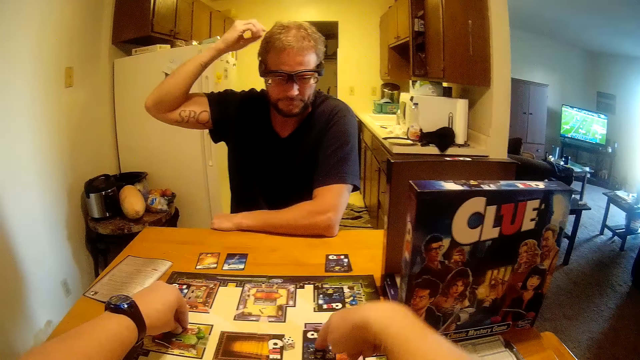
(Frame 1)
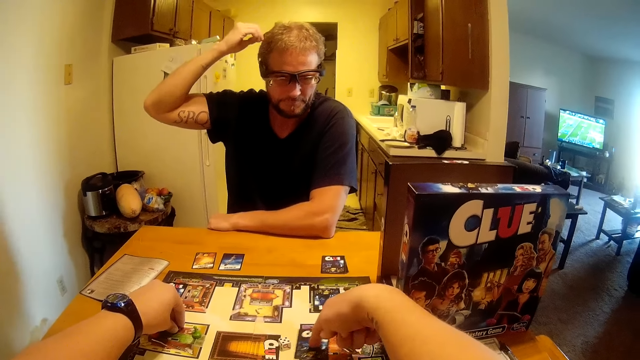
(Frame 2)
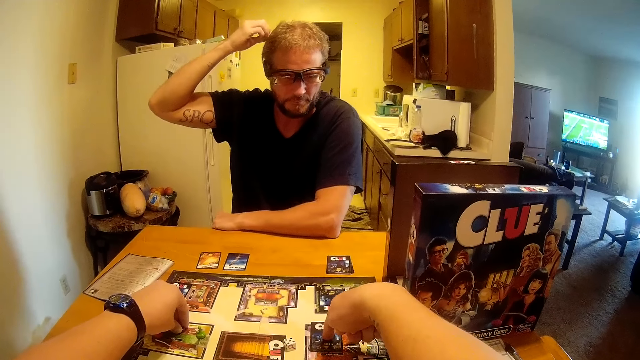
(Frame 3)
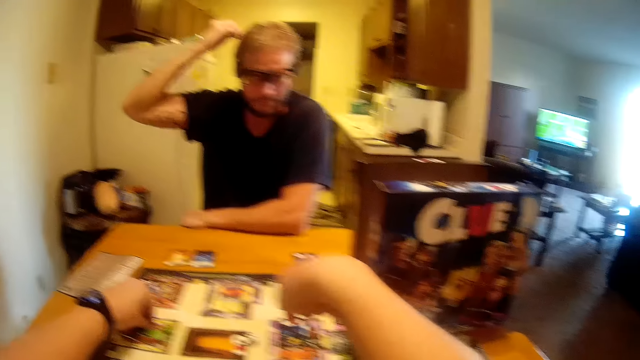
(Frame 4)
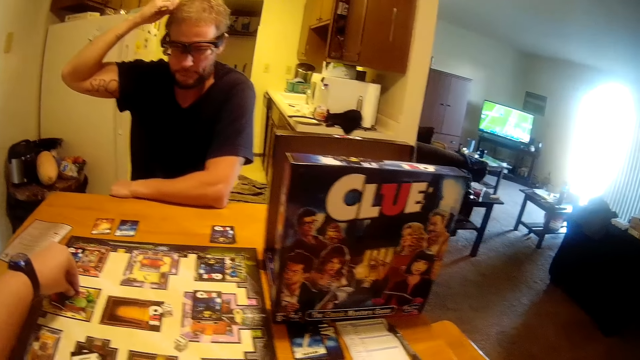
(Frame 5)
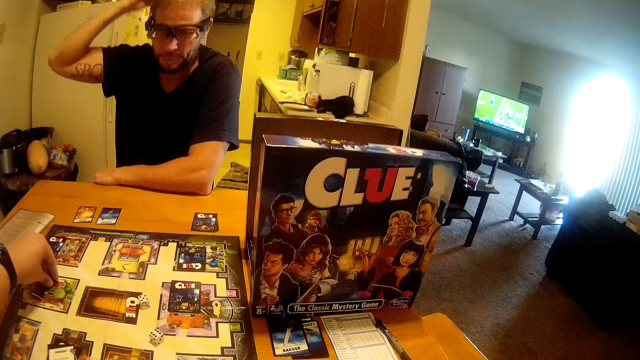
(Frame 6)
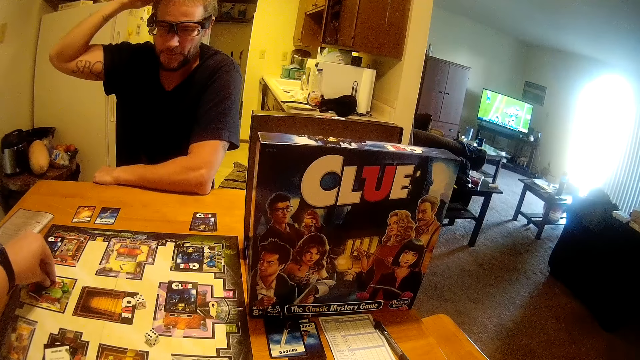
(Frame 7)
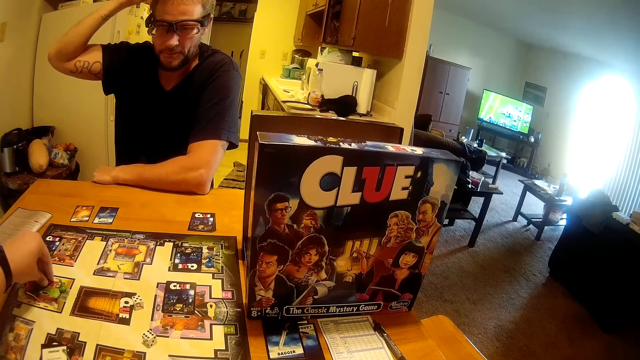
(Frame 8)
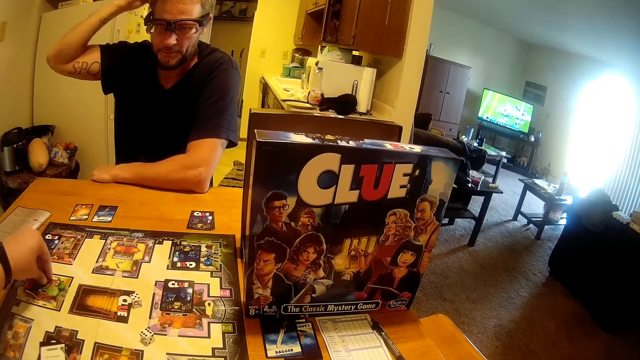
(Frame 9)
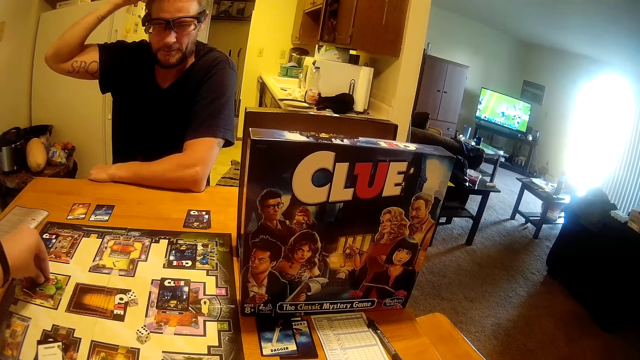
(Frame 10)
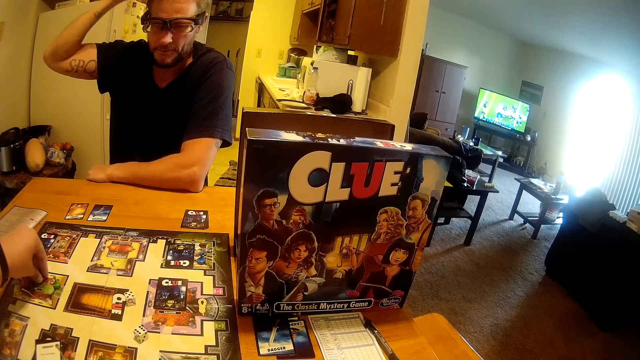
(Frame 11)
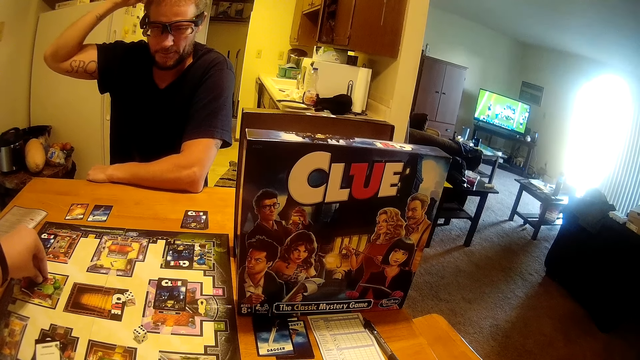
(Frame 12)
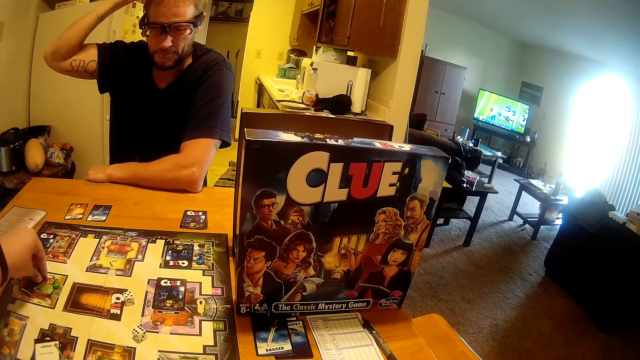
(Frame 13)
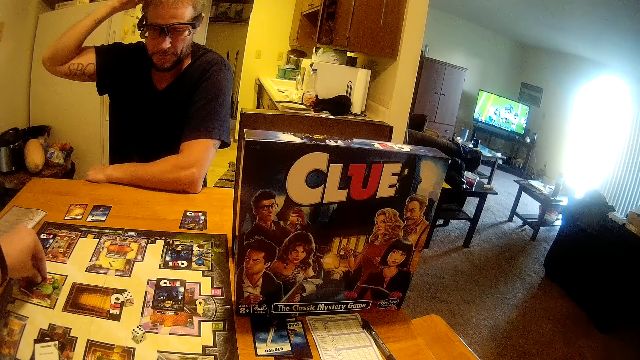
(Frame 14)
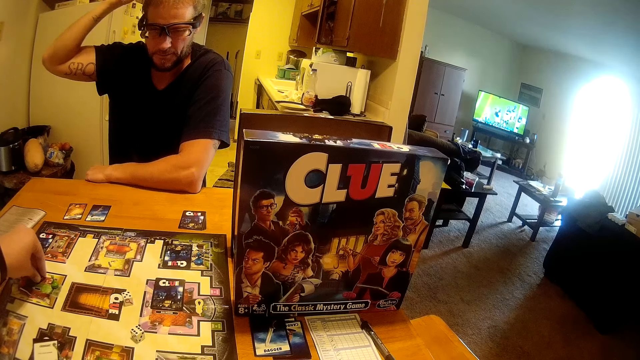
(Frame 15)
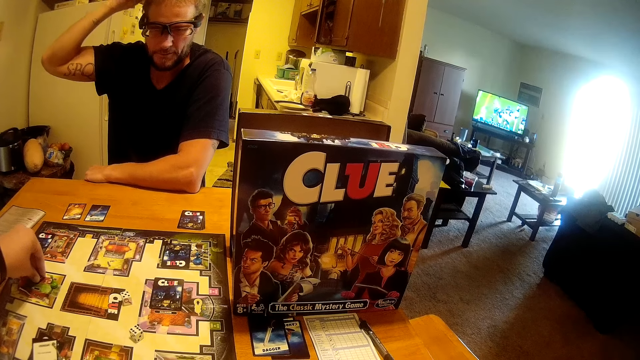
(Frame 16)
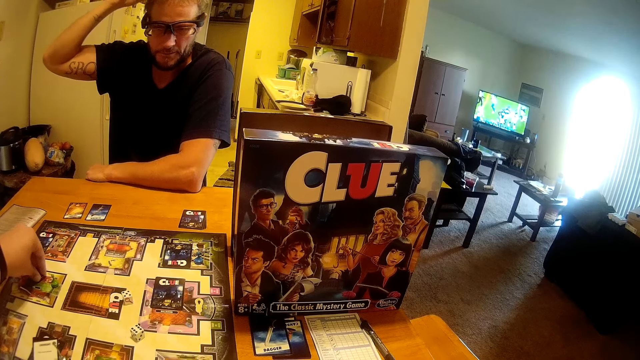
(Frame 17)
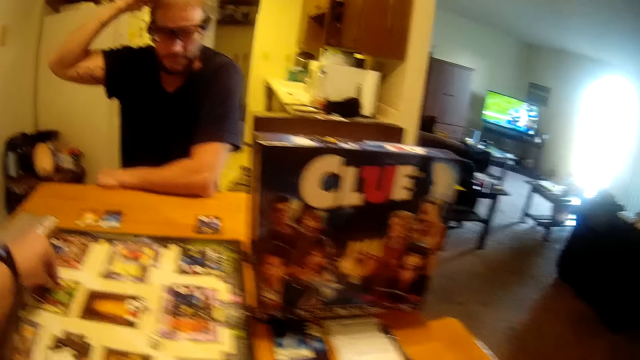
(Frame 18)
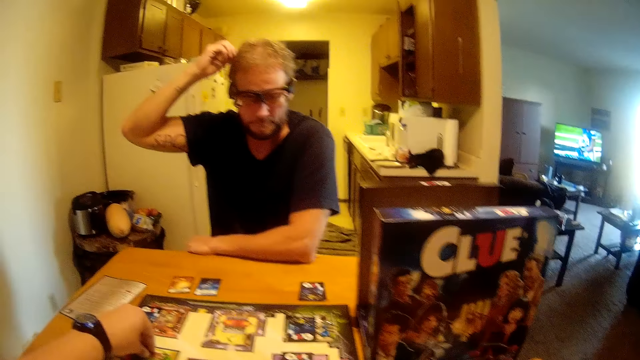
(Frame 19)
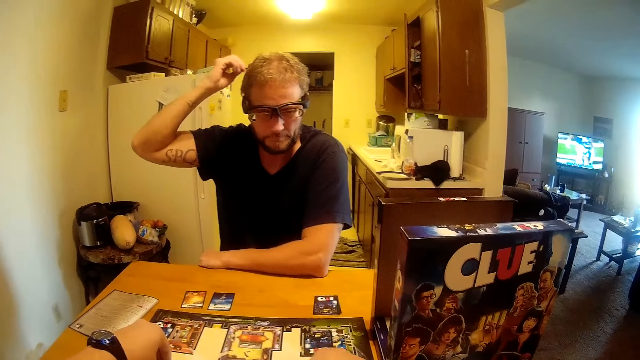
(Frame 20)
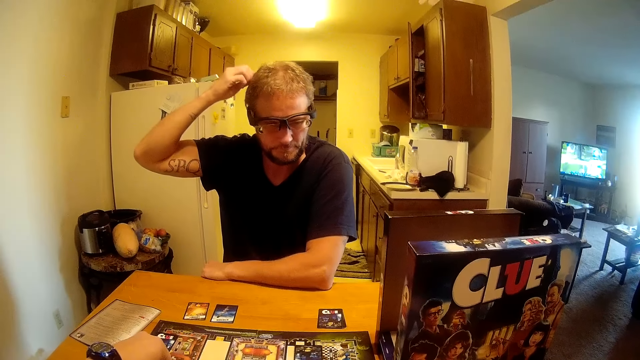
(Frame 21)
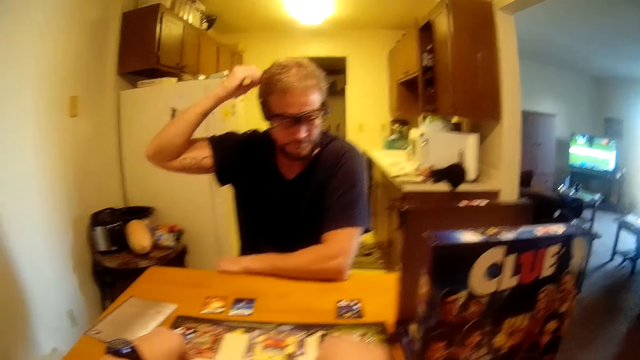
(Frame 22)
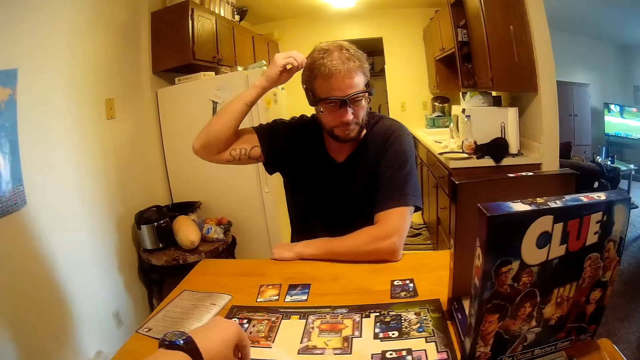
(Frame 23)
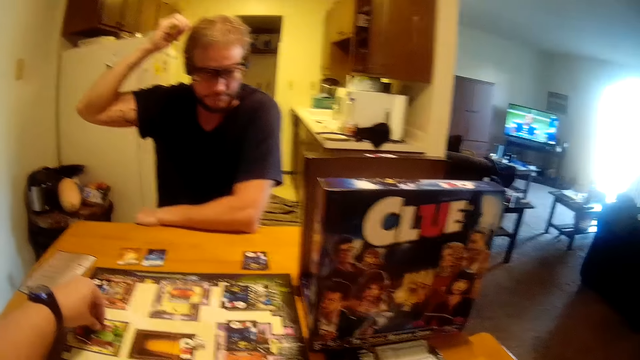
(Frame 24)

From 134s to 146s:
The camera wearer adjusts a card on the board game with his left hand. He adjusts another card on the board game with his left hand.

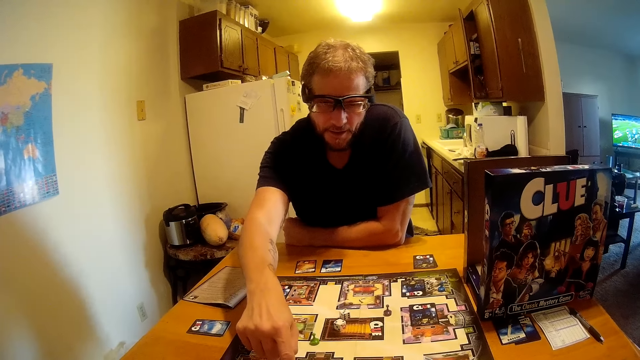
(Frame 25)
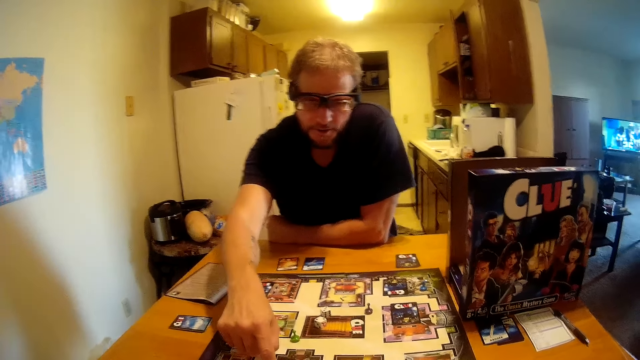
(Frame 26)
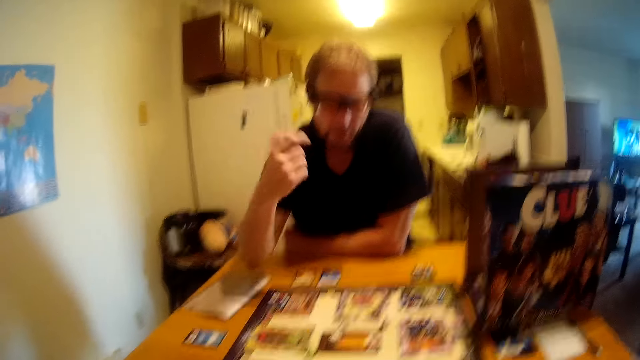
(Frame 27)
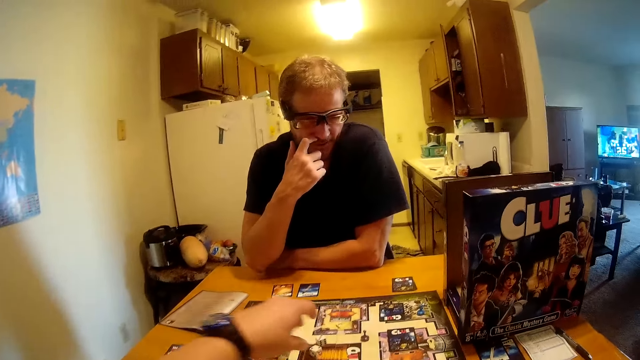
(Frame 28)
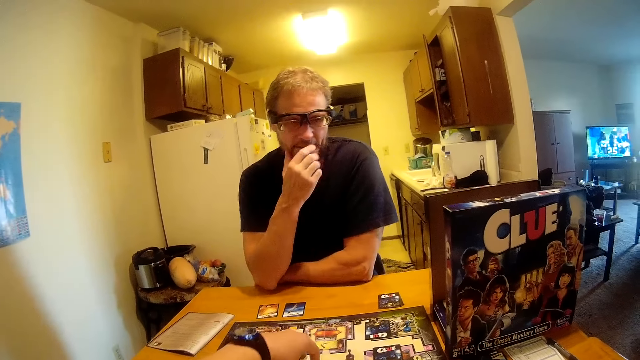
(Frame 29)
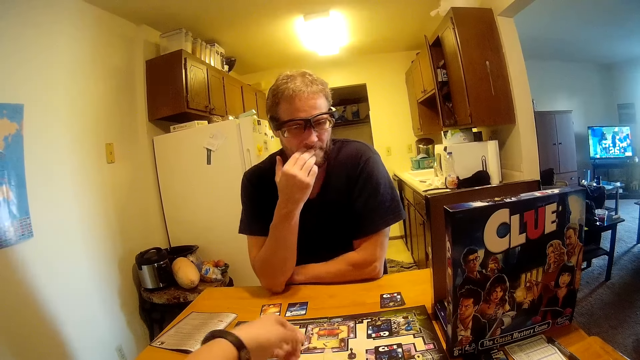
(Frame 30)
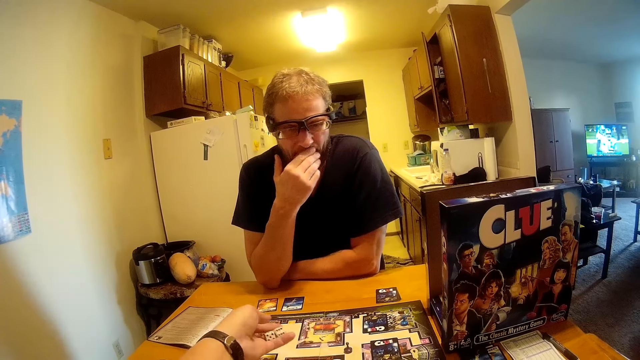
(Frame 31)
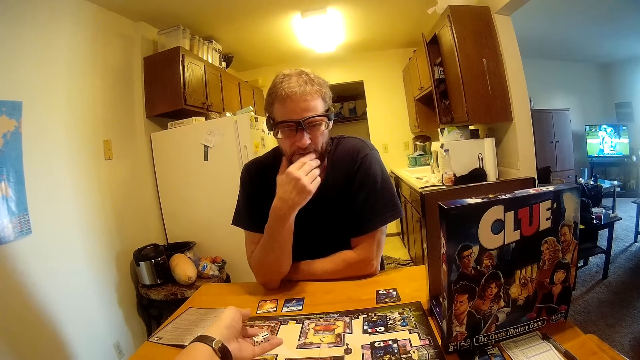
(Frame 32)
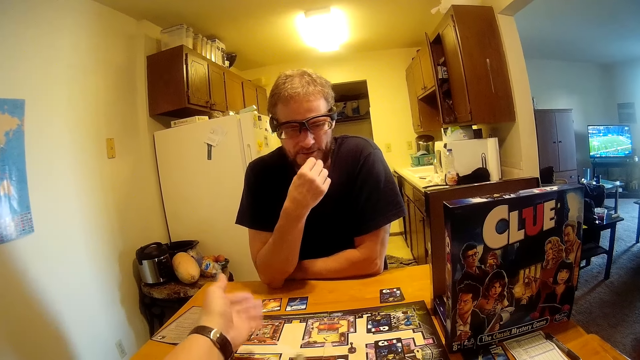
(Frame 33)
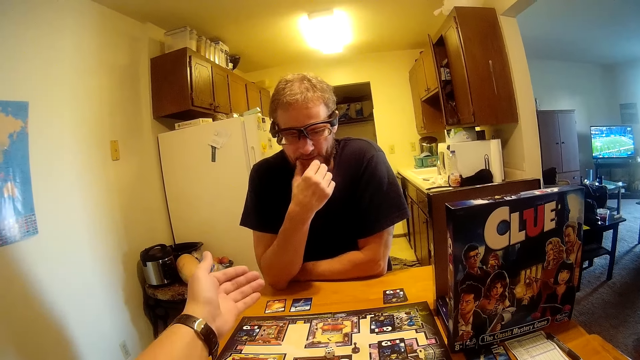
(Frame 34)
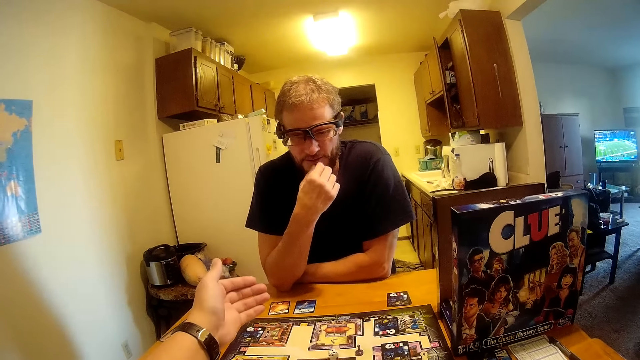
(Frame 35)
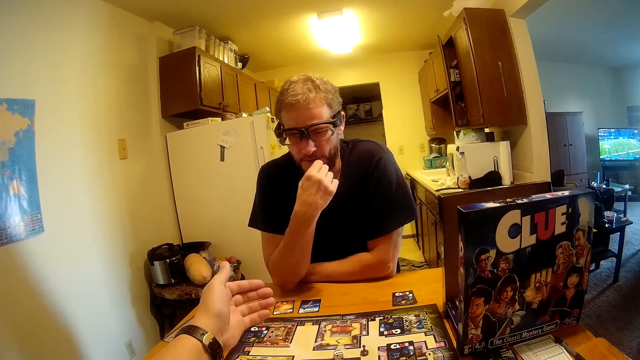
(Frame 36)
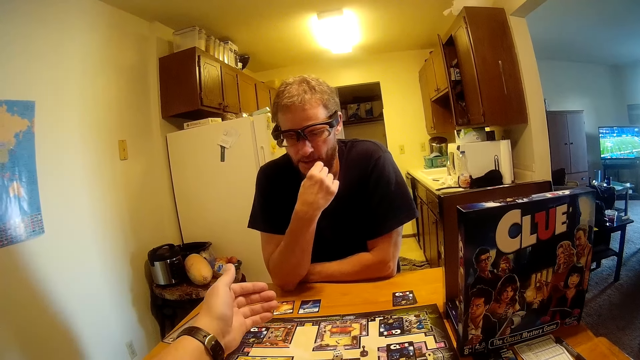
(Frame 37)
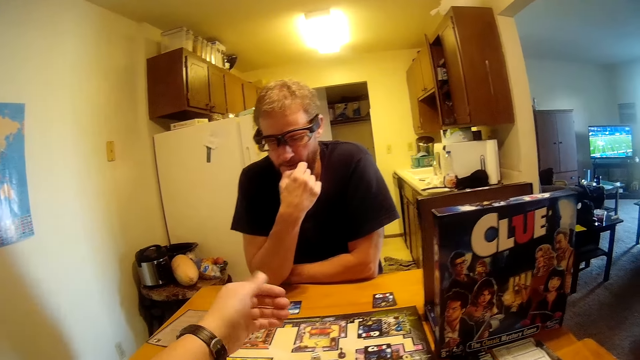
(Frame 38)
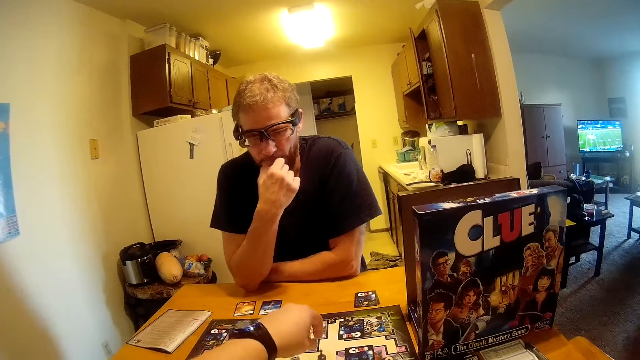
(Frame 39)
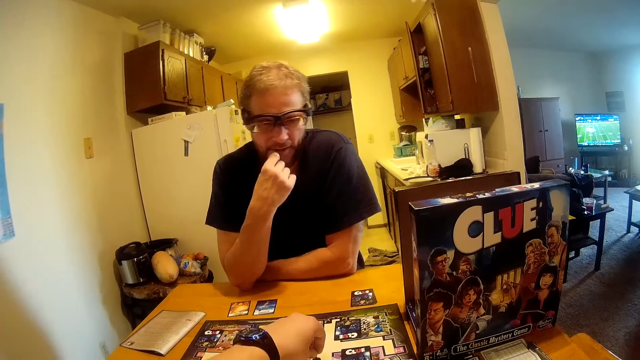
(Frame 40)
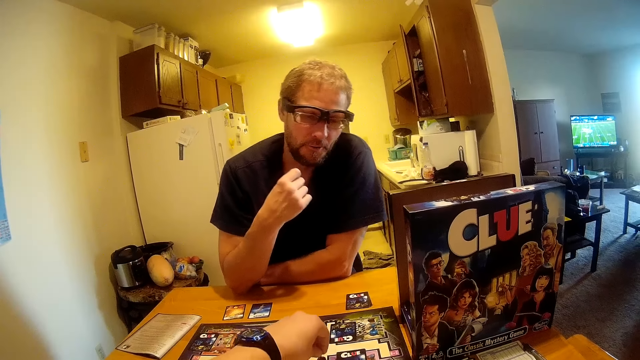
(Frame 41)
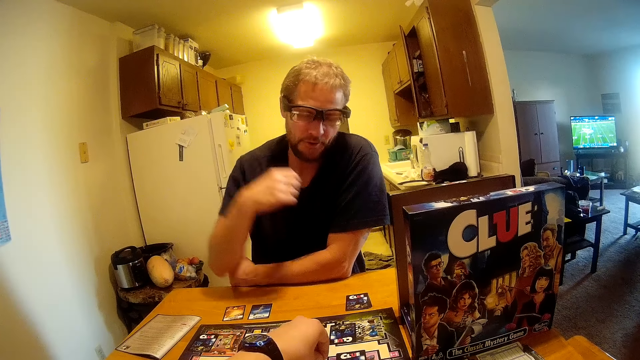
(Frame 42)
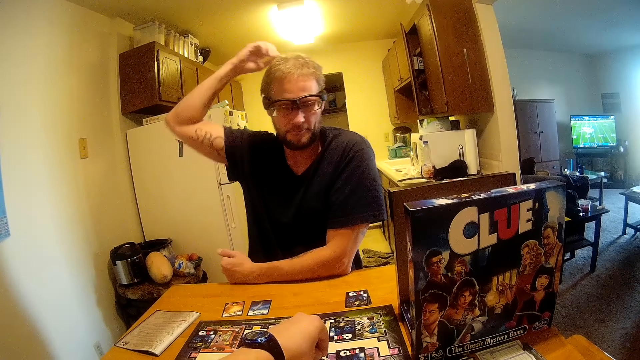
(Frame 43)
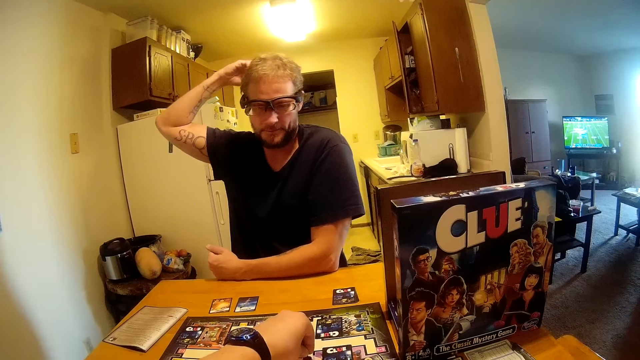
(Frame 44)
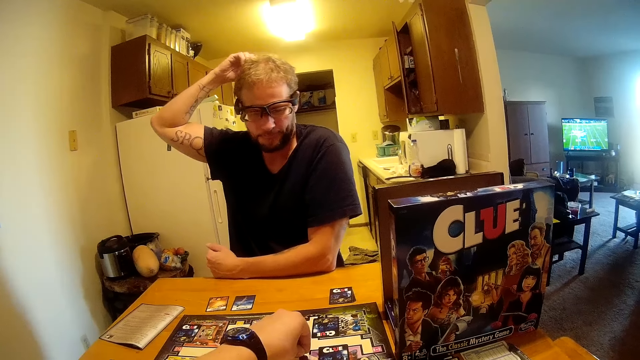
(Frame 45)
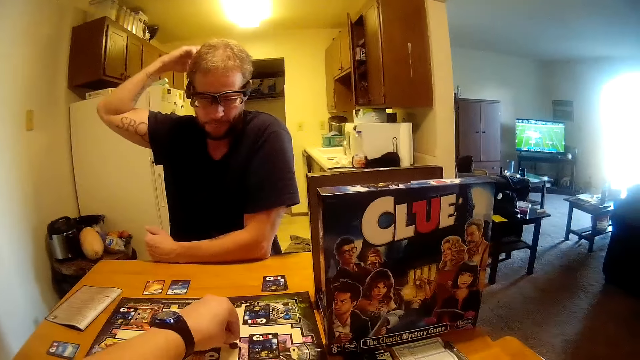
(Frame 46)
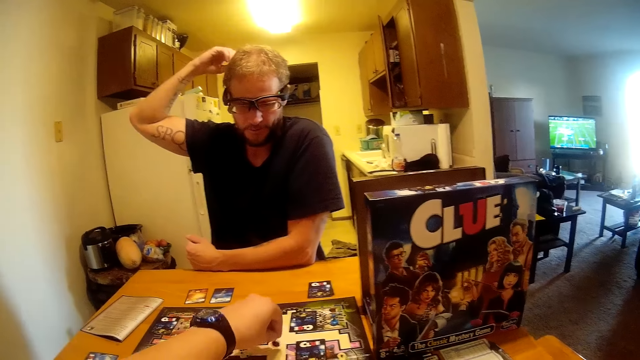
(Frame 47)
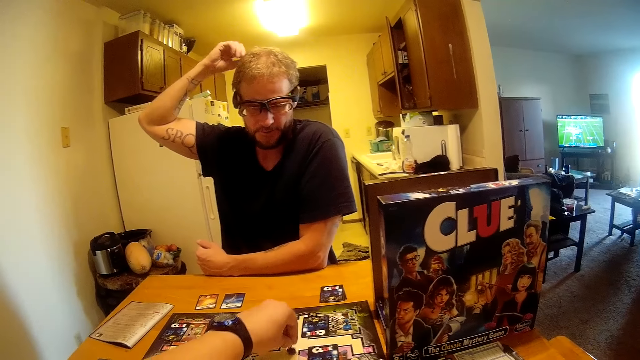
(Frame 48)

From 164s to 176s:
A man touches his face with his right hand. The camera wearer picks up the dice on the board game with his left hand. He drops the dice in his hand on the board game. He rolls the dice on the board. He moves a game seed on the board game with his left hand. The man touches his head with his right hand.
